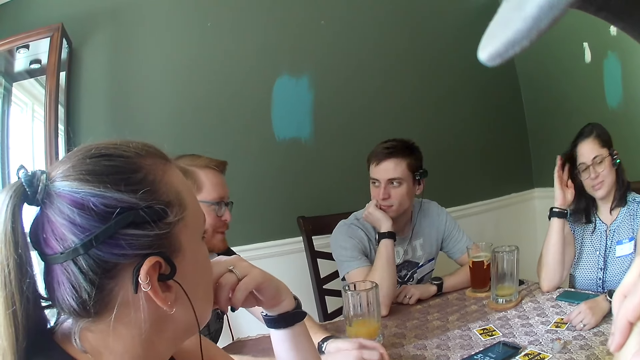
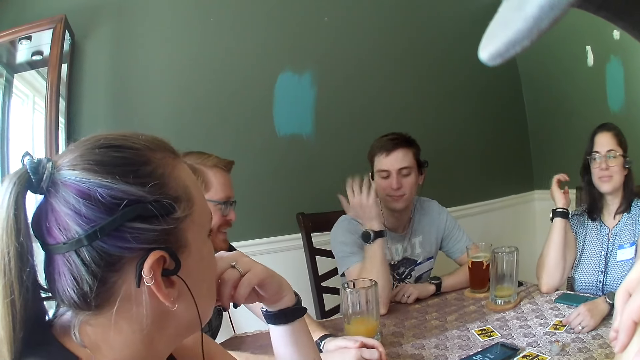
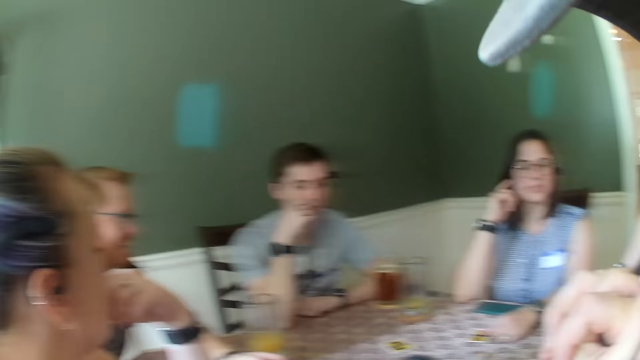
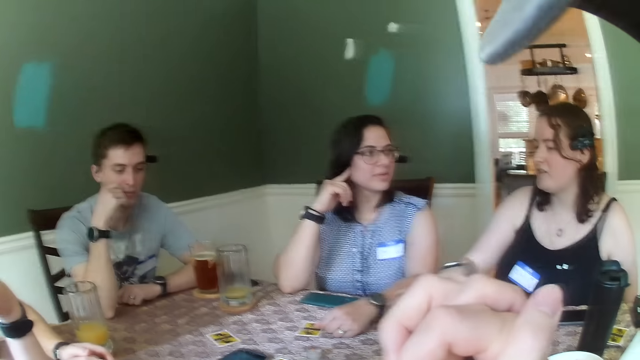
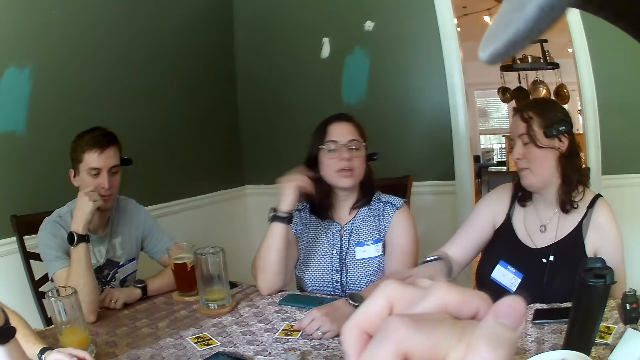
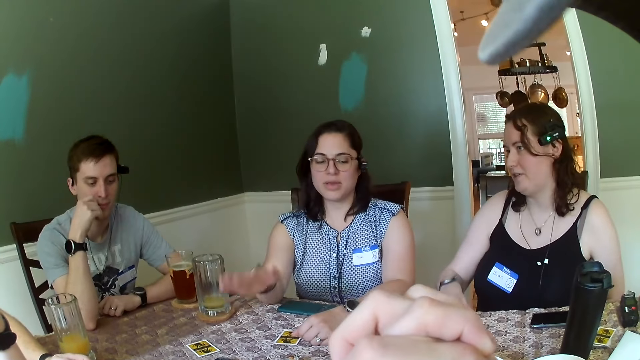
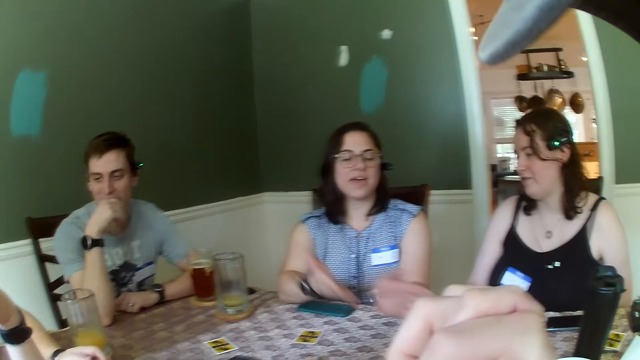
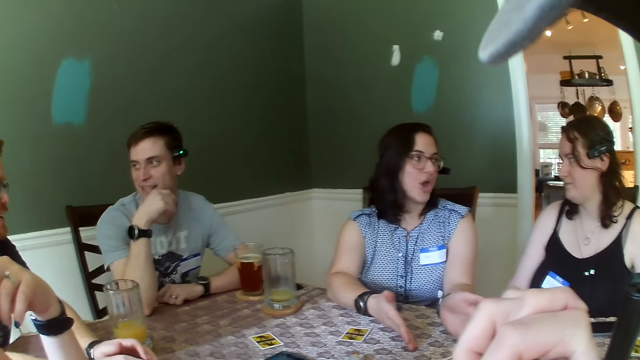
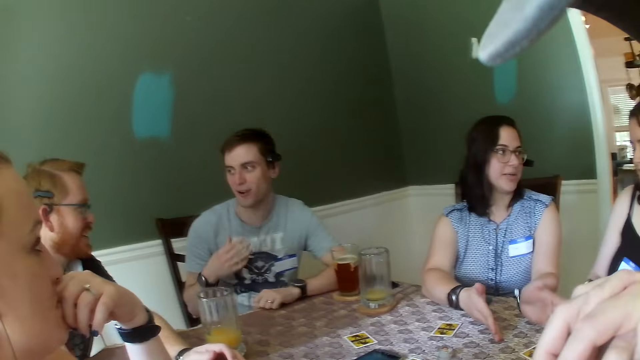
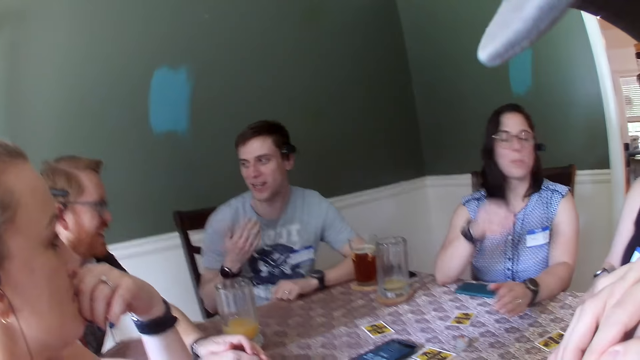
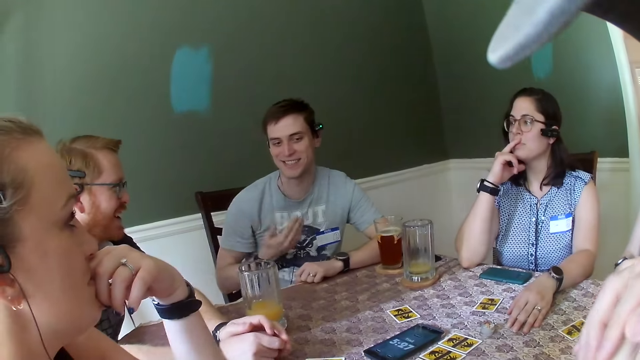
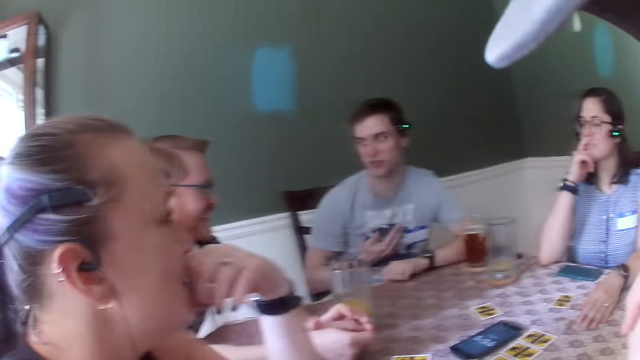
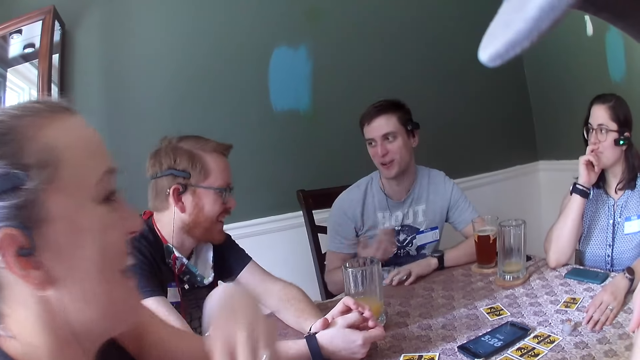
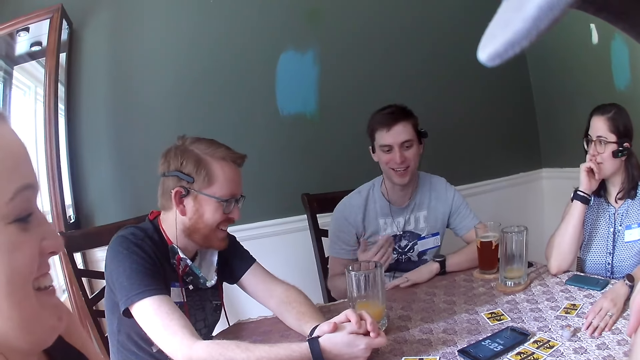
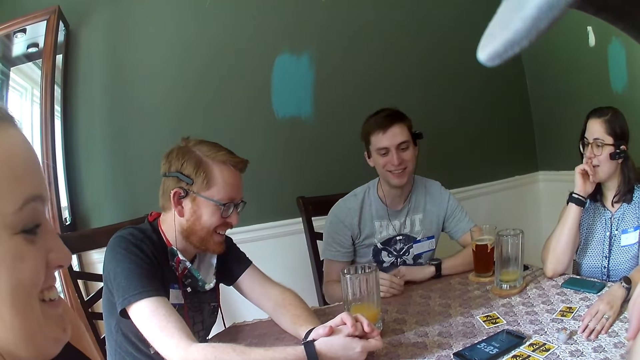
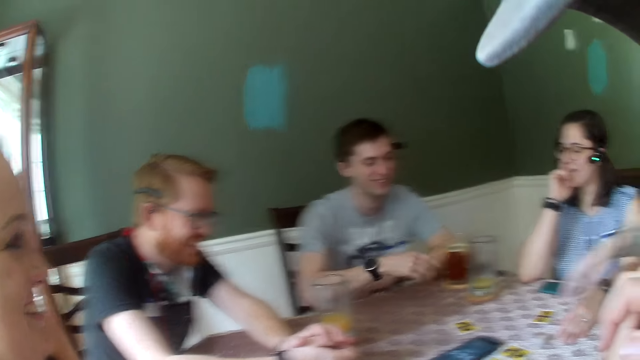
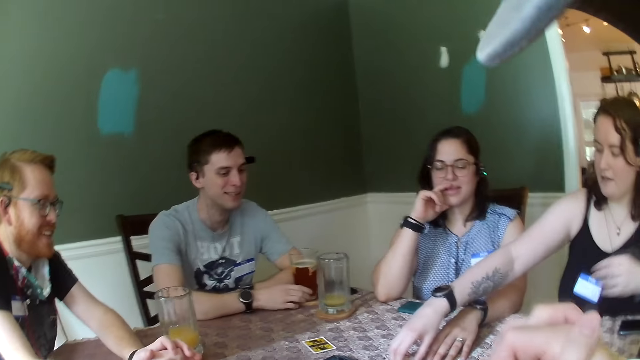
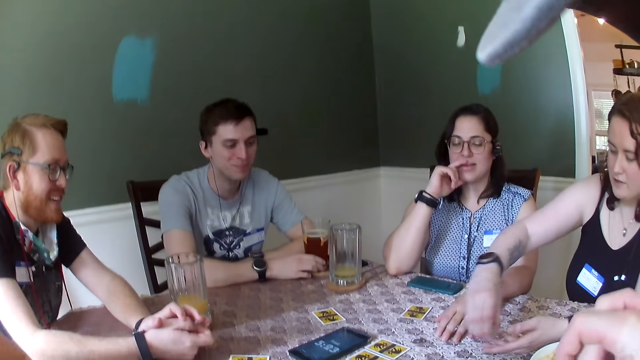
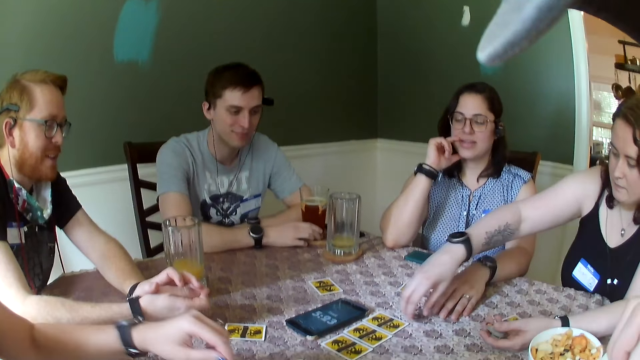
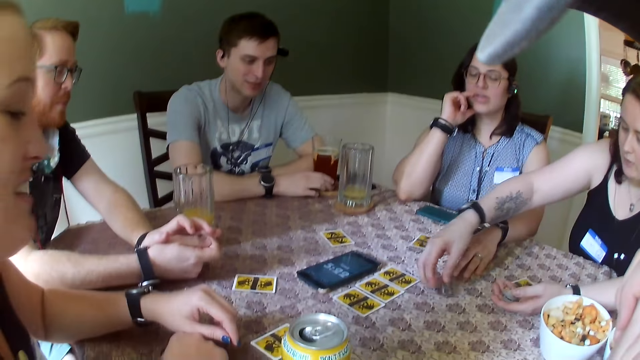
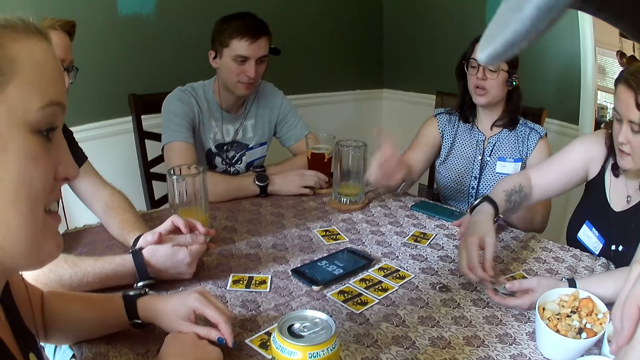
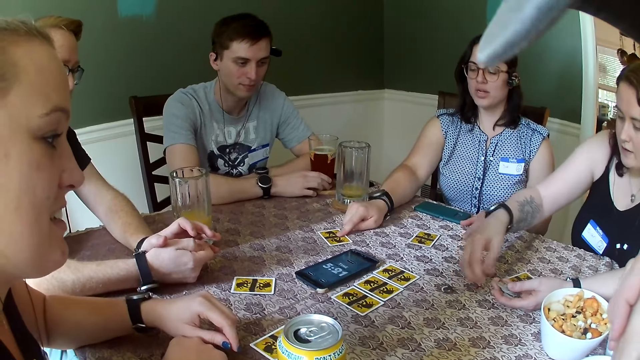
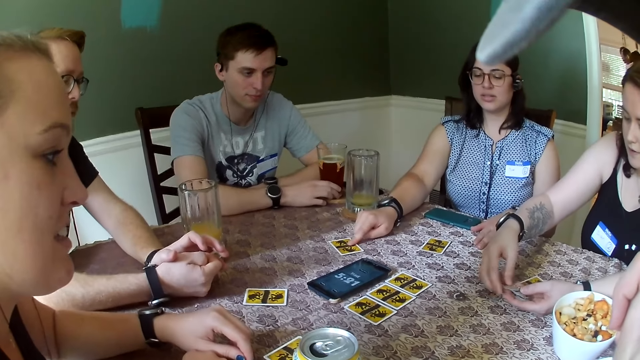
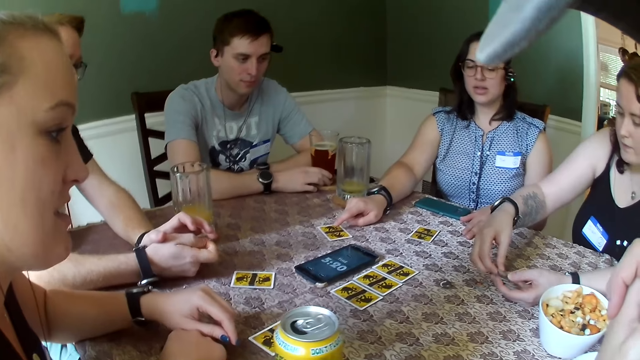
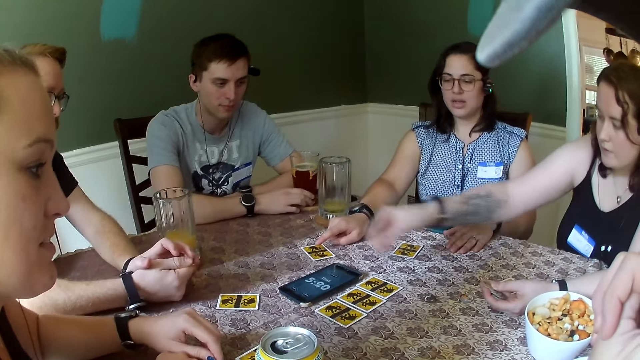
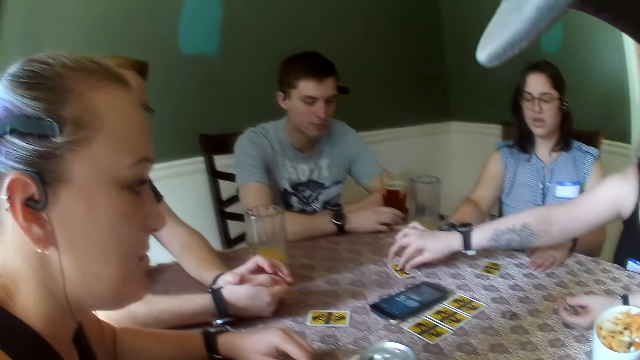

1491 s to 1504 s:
A woman replies to a man. Another man interacts with the first man. The woman speaks to everybody on the table and places coins on cards on the table. Another woman speaks to everybody on the table. A third woman picks up a card. The second woman touches the cards on the table with her right hand.

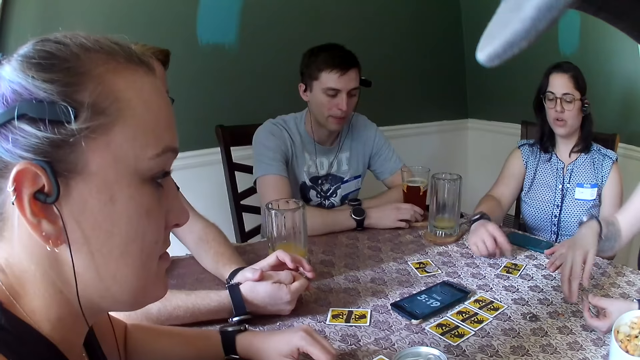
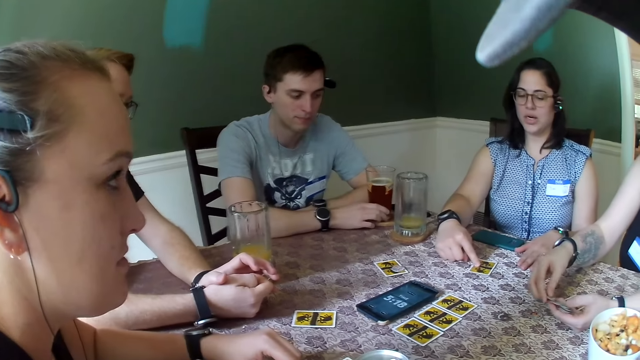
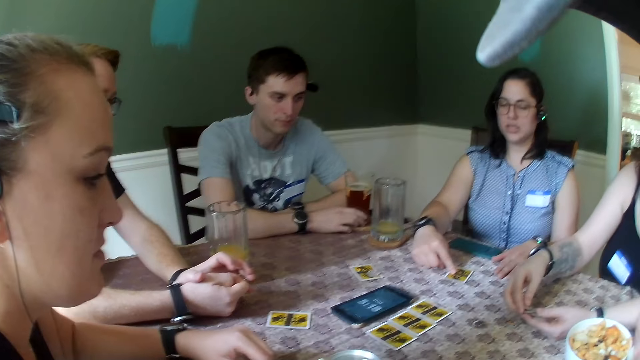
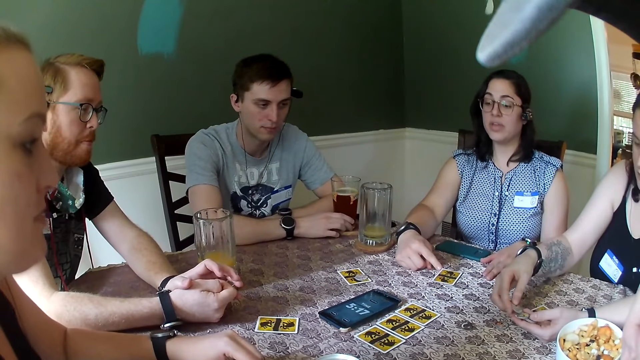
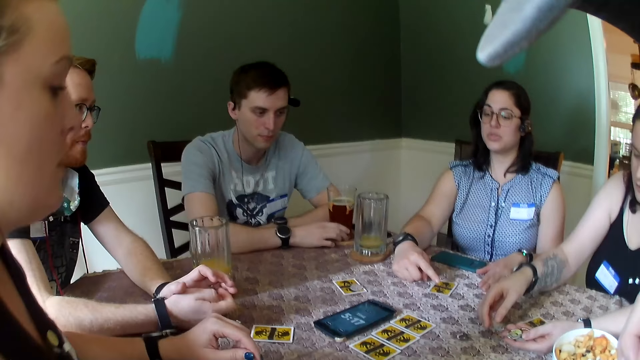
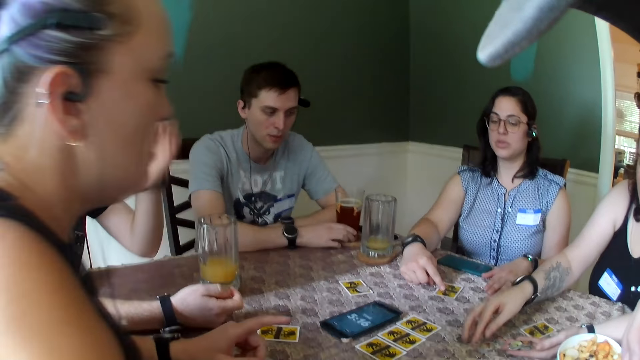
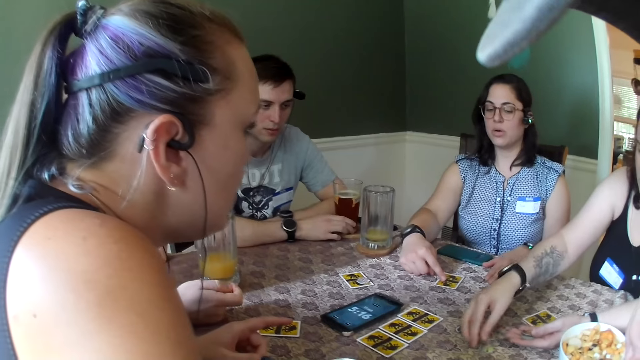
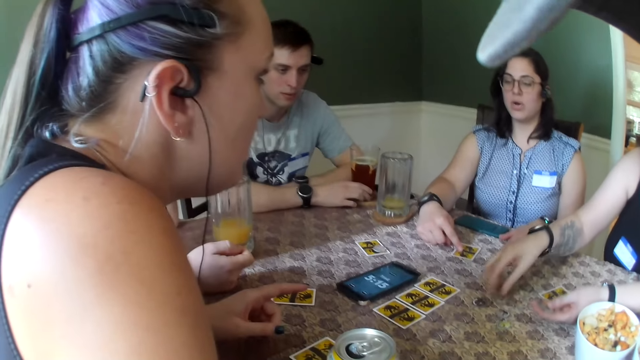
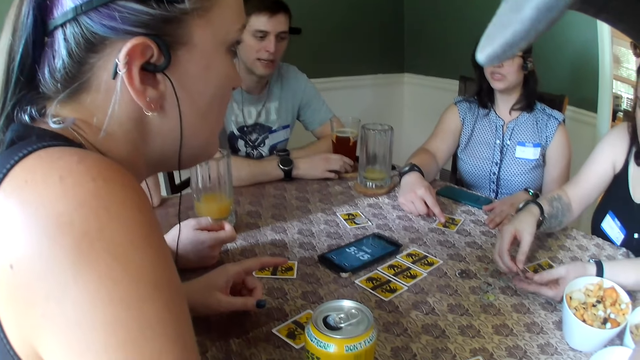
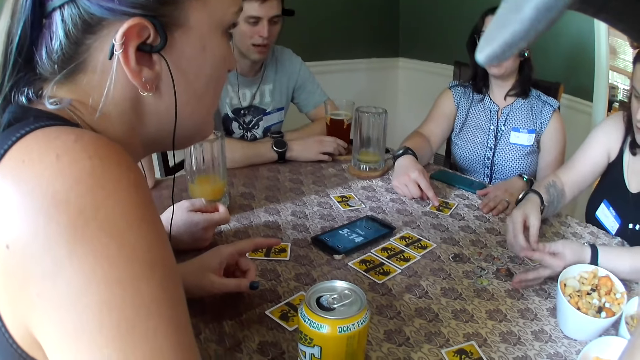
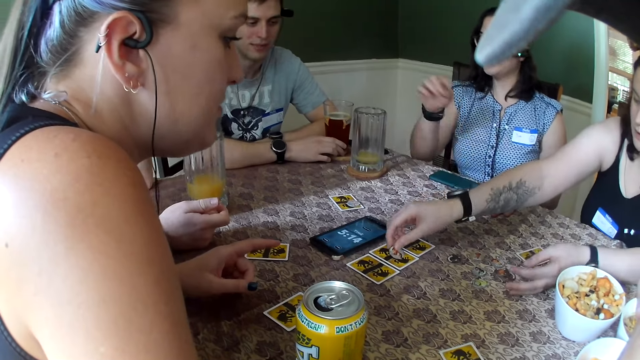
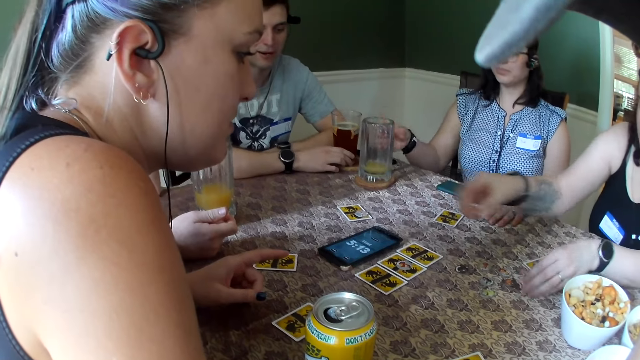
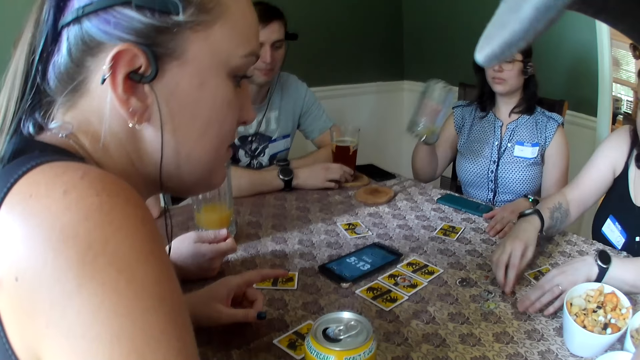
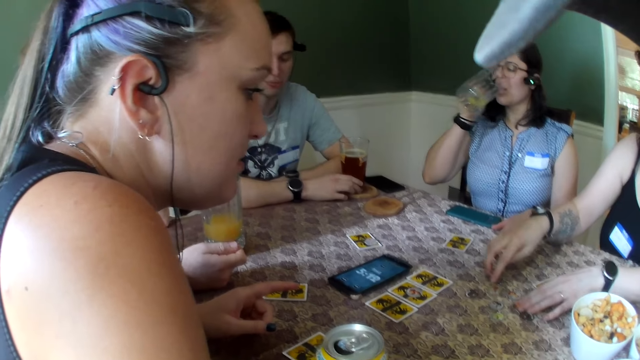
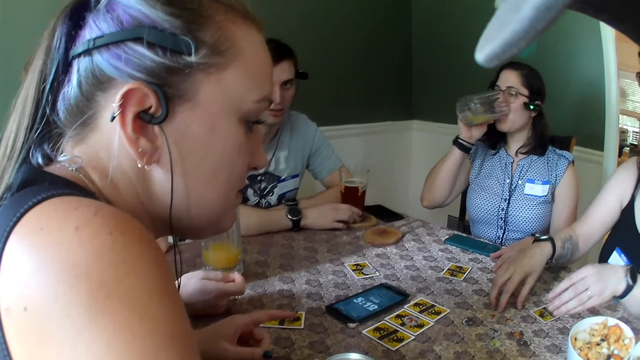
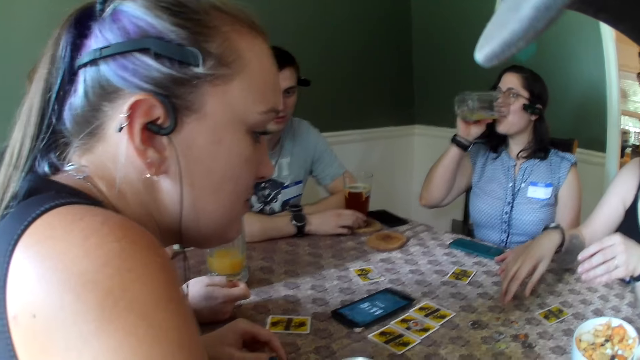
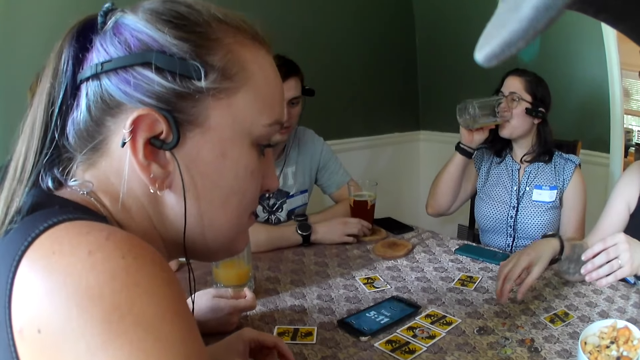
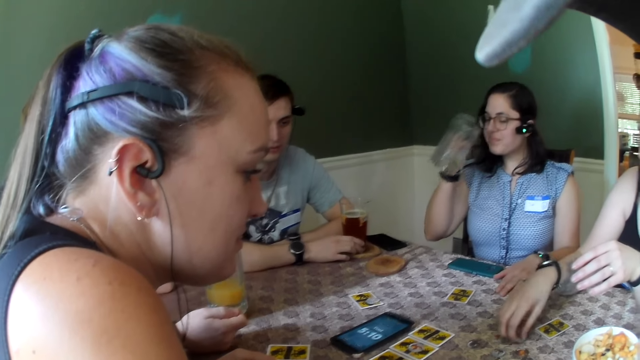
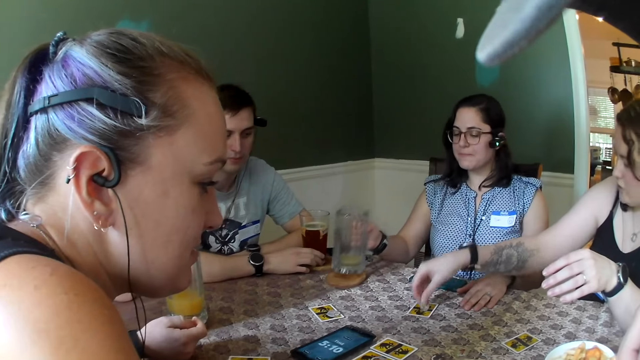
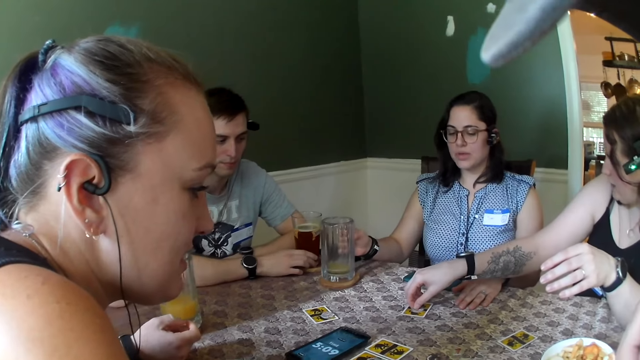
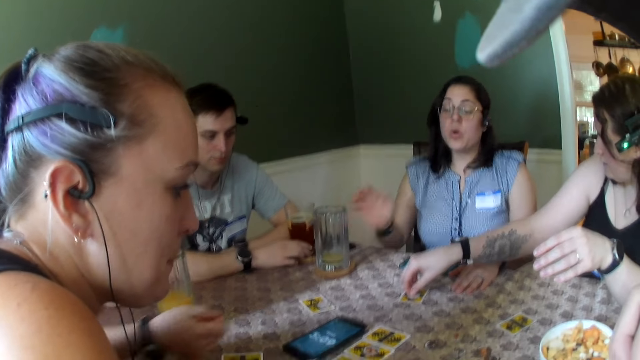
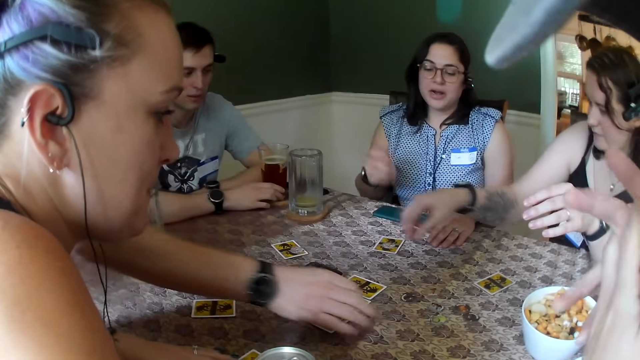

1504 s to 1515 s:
A woman touches a card. Another woman points at the card. A man speaks to everybody on the table. Another woman picks up her glass cup with her right hand. The first woman sips a drink. Another woman interacts with the woman with the glass cup. Another woman touches the card.
